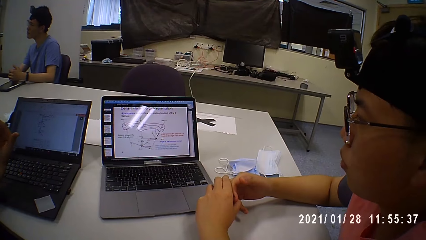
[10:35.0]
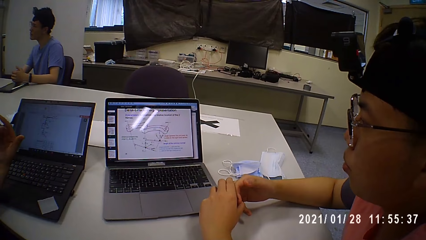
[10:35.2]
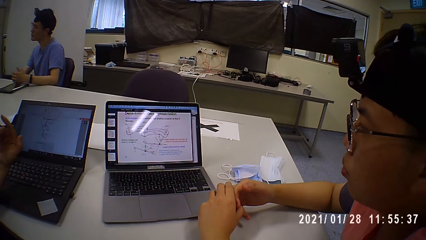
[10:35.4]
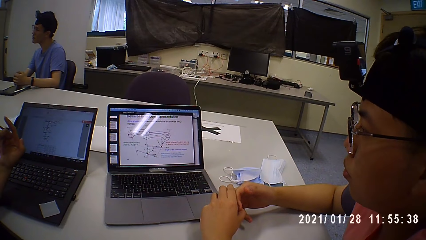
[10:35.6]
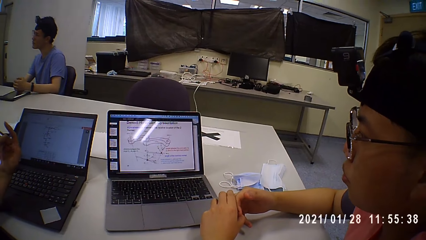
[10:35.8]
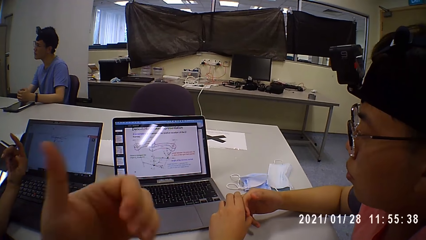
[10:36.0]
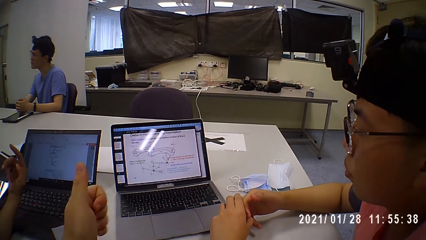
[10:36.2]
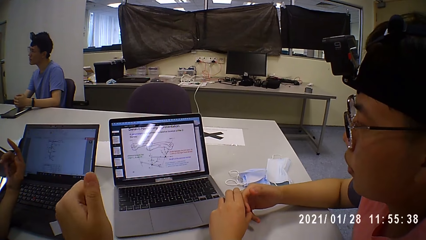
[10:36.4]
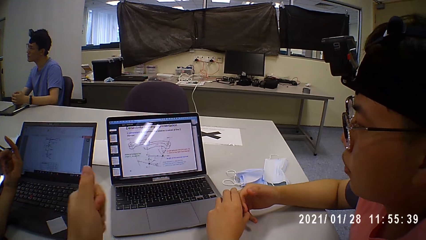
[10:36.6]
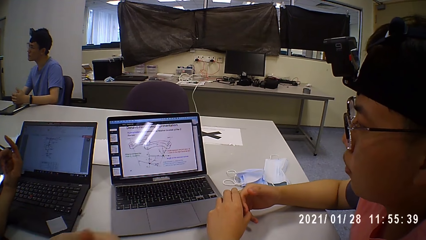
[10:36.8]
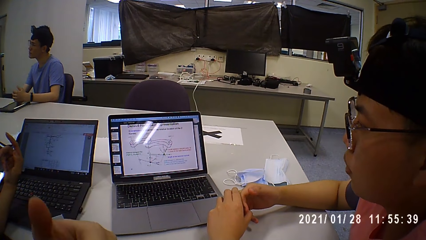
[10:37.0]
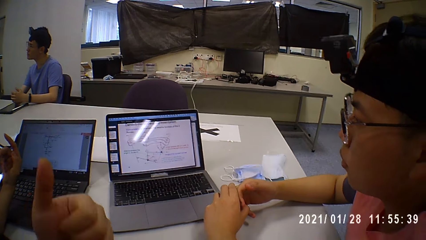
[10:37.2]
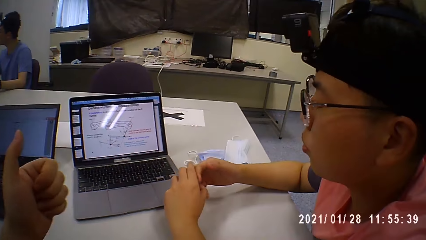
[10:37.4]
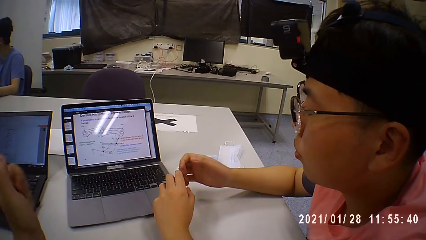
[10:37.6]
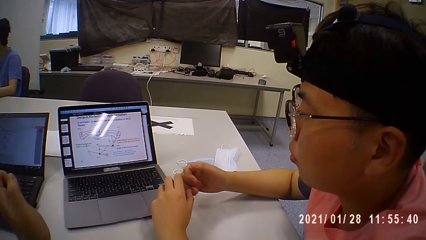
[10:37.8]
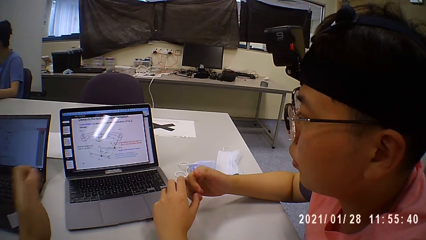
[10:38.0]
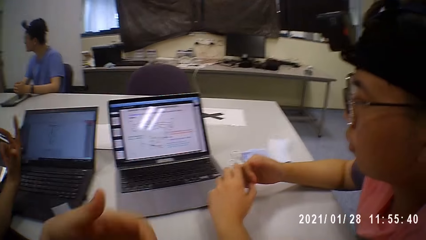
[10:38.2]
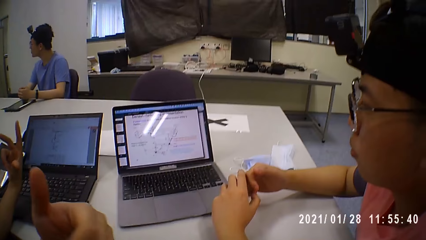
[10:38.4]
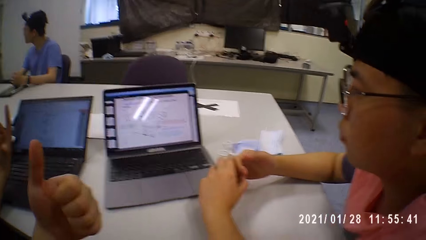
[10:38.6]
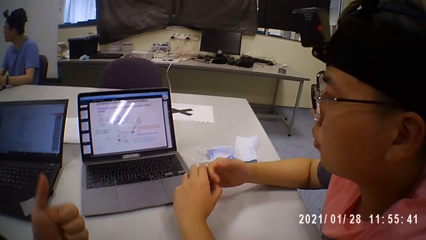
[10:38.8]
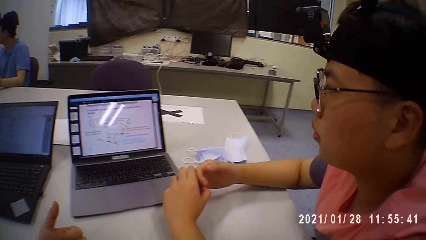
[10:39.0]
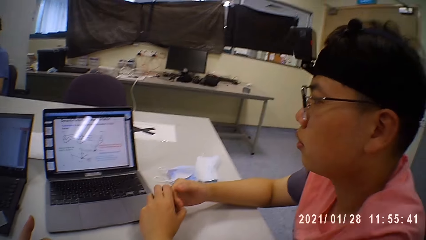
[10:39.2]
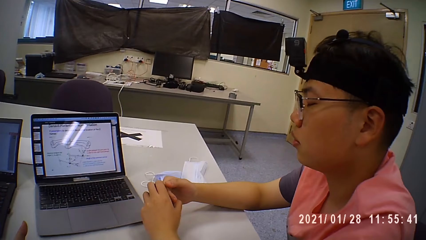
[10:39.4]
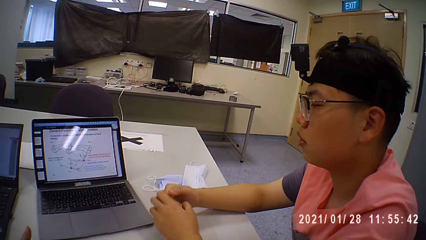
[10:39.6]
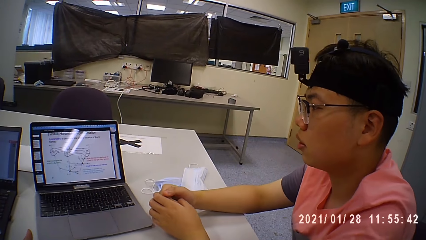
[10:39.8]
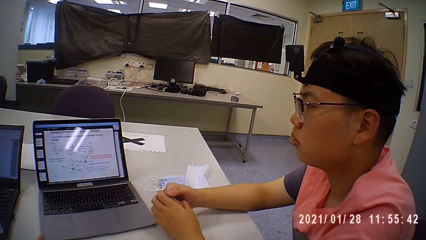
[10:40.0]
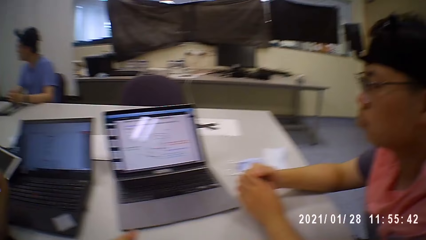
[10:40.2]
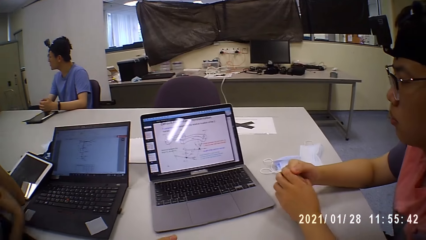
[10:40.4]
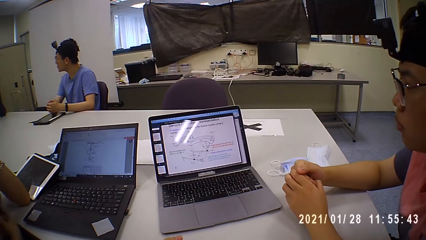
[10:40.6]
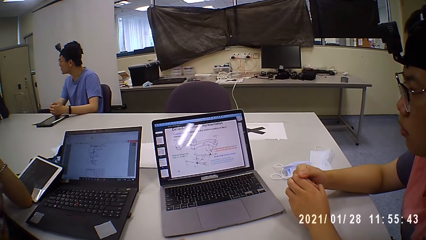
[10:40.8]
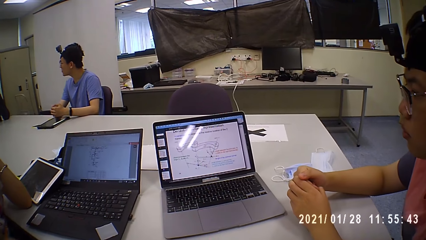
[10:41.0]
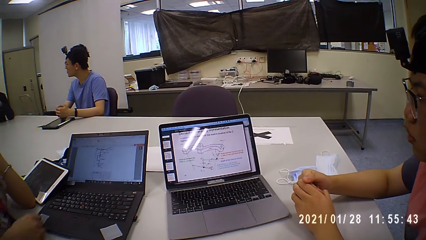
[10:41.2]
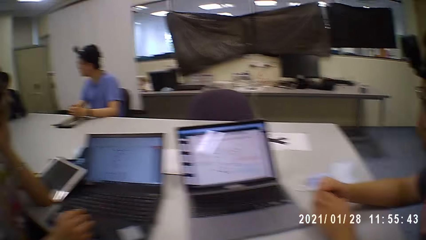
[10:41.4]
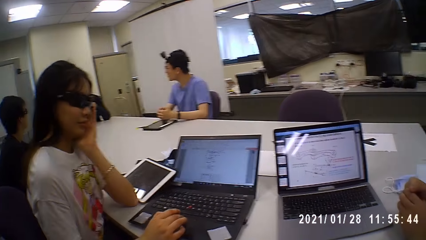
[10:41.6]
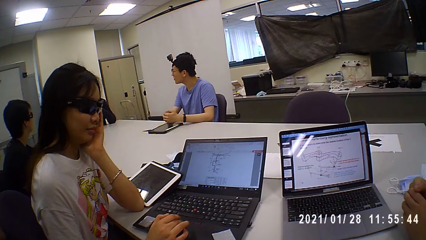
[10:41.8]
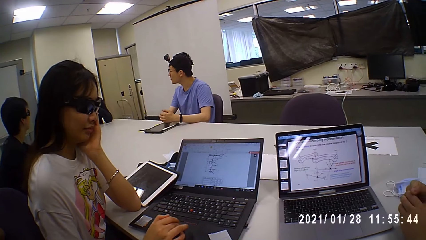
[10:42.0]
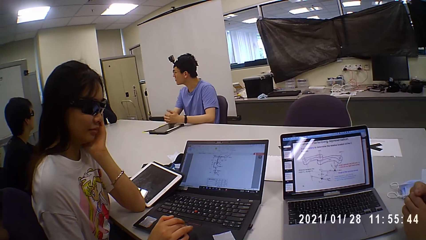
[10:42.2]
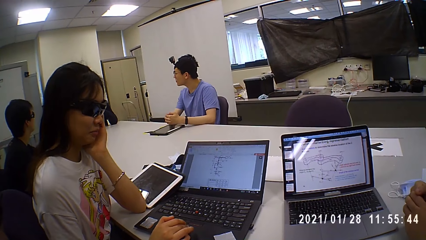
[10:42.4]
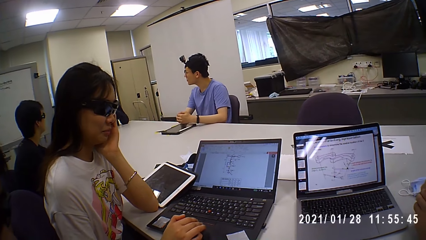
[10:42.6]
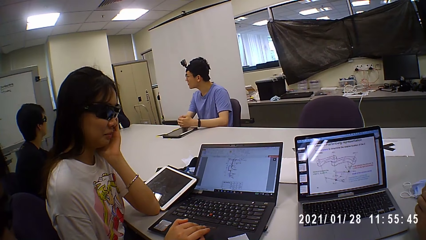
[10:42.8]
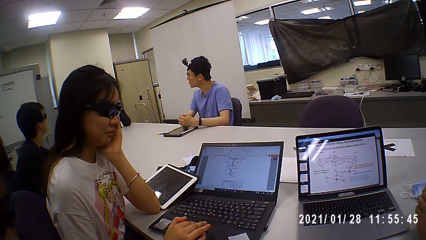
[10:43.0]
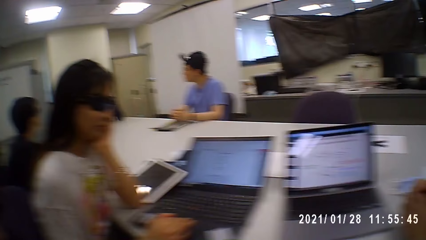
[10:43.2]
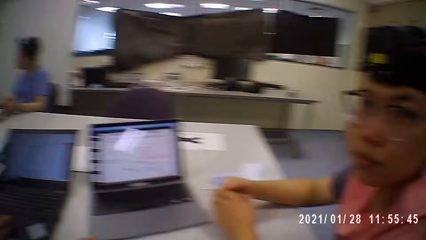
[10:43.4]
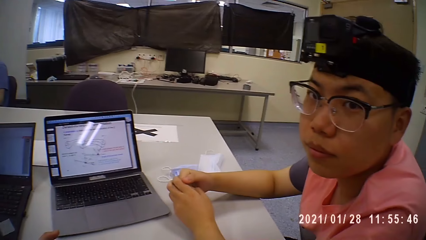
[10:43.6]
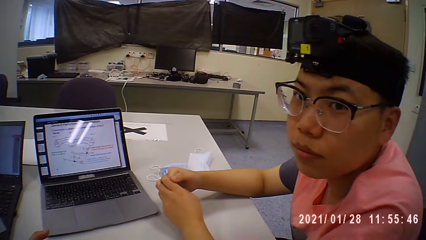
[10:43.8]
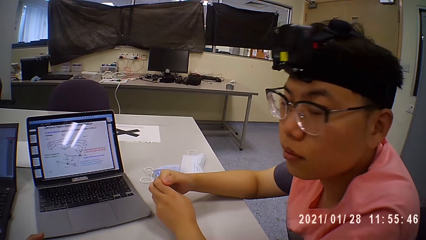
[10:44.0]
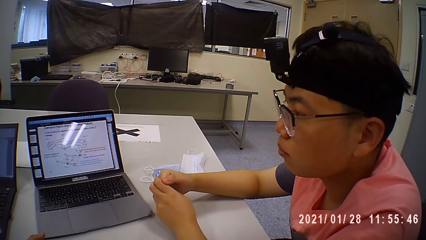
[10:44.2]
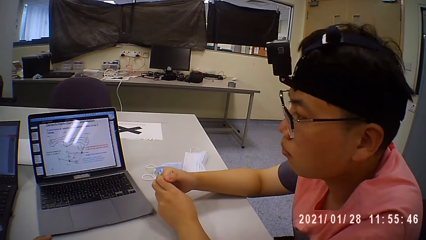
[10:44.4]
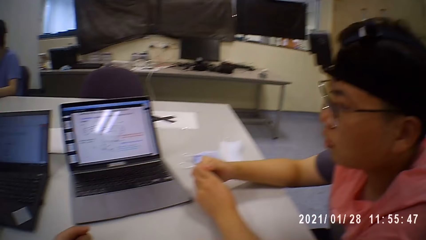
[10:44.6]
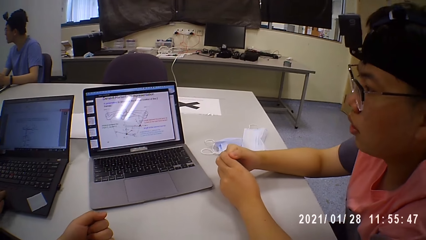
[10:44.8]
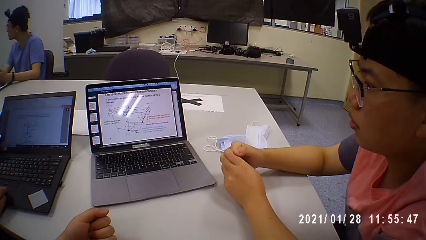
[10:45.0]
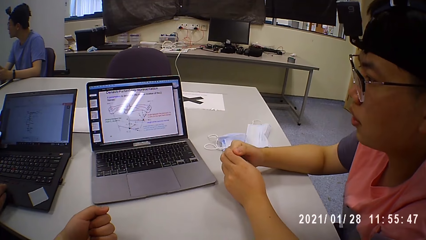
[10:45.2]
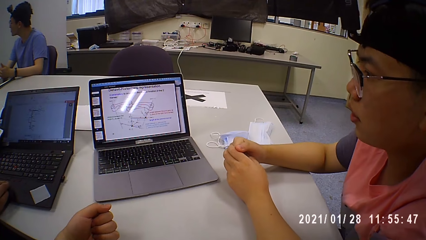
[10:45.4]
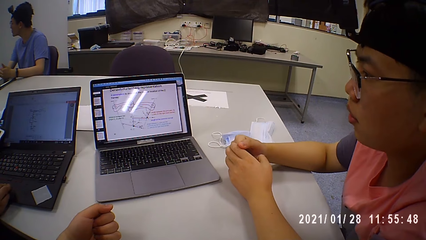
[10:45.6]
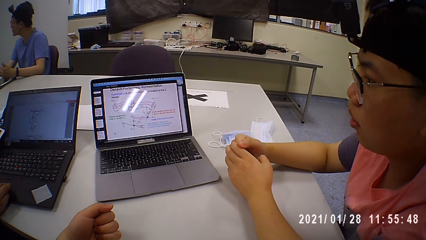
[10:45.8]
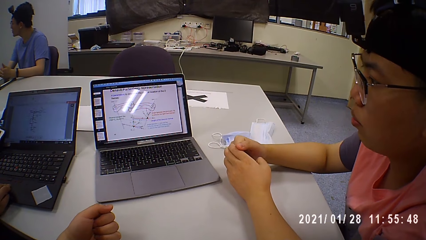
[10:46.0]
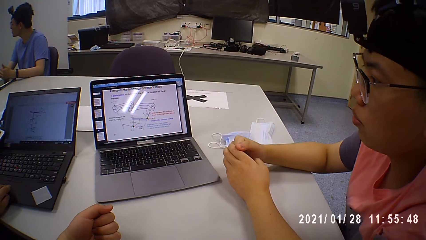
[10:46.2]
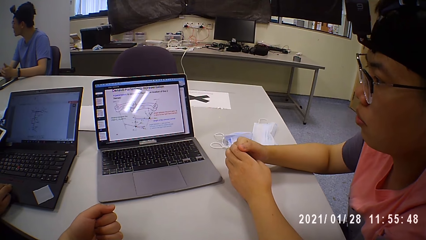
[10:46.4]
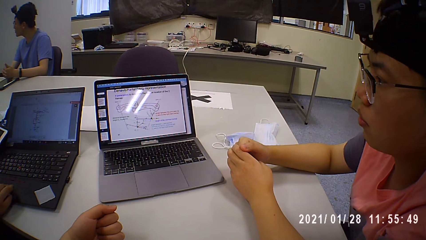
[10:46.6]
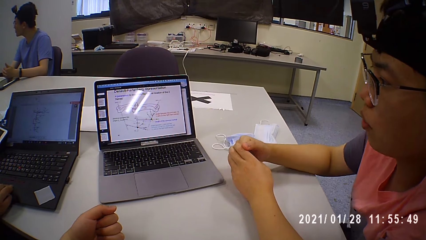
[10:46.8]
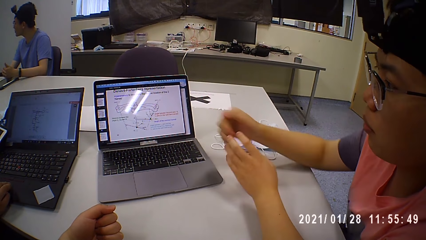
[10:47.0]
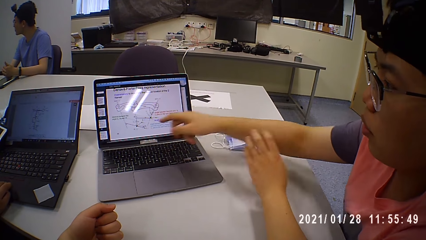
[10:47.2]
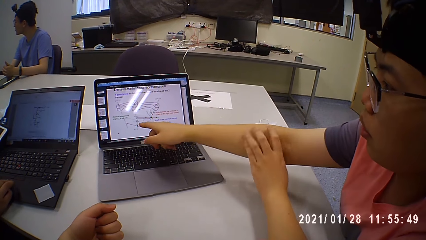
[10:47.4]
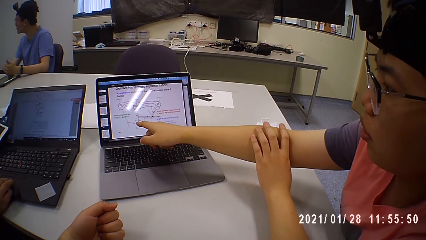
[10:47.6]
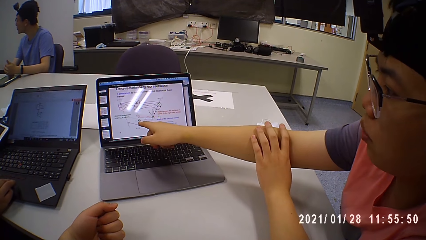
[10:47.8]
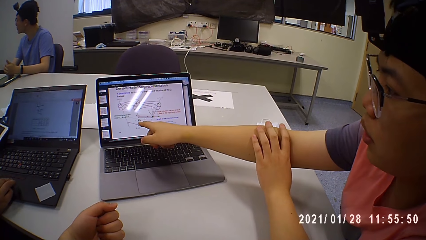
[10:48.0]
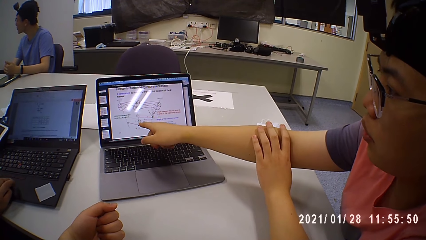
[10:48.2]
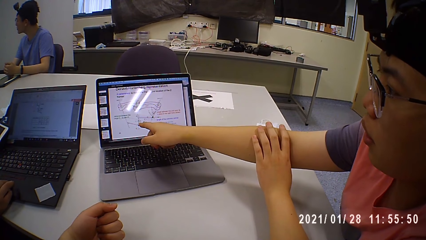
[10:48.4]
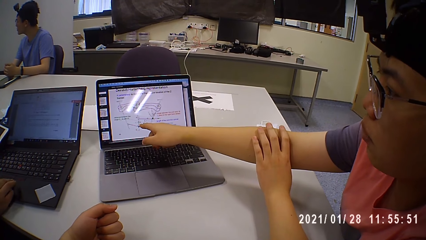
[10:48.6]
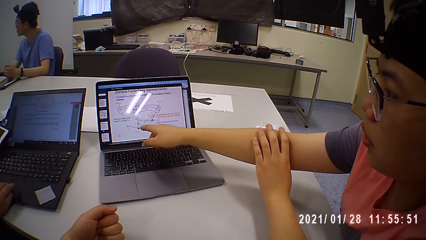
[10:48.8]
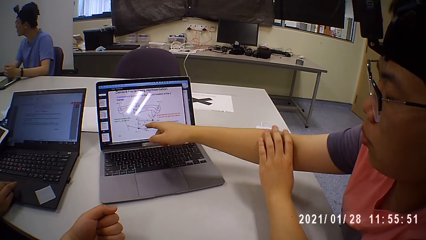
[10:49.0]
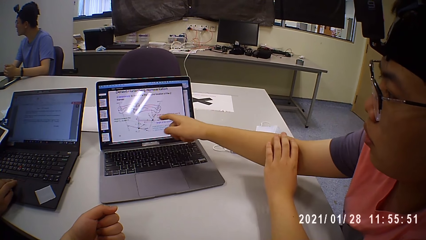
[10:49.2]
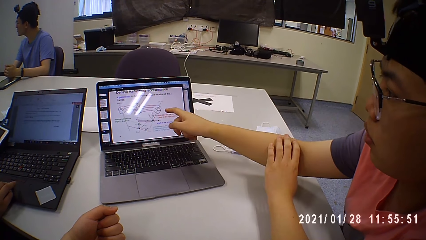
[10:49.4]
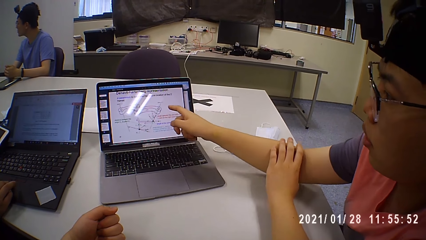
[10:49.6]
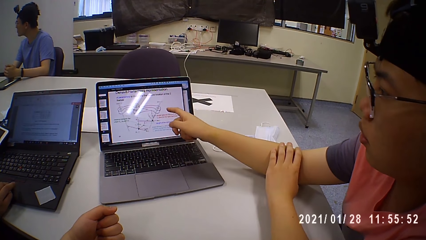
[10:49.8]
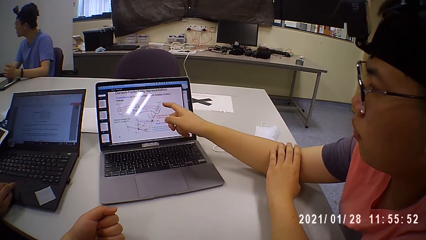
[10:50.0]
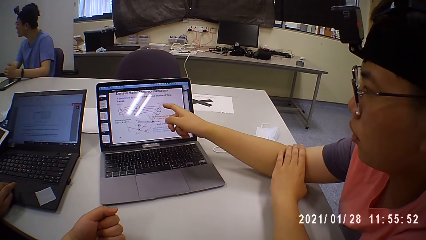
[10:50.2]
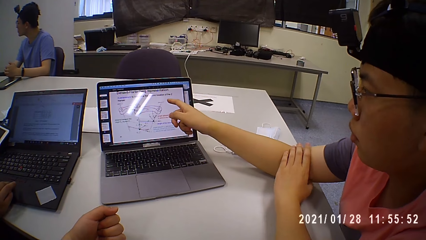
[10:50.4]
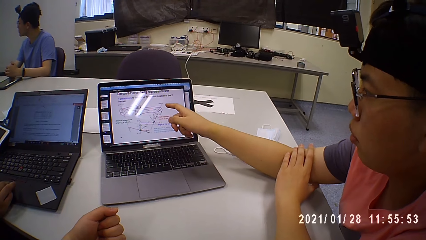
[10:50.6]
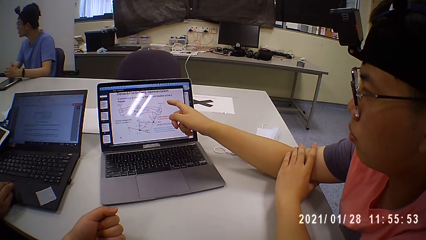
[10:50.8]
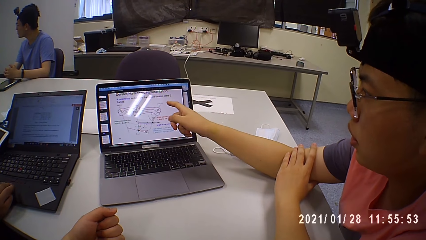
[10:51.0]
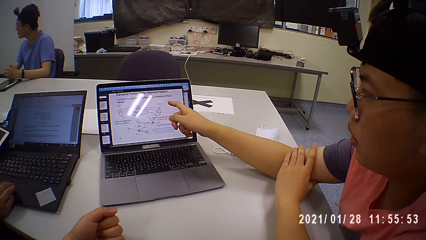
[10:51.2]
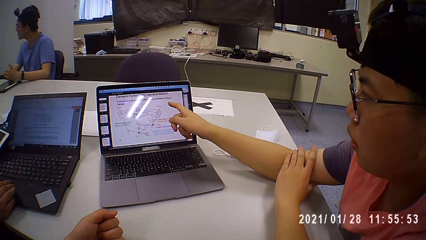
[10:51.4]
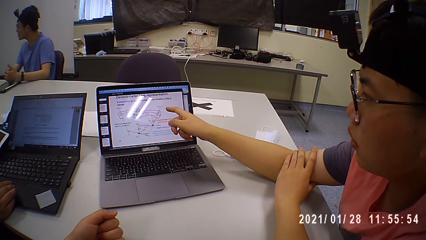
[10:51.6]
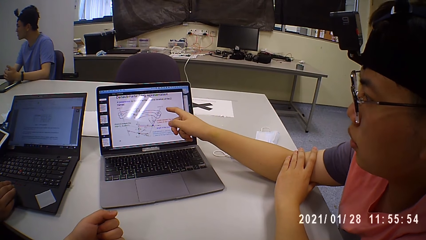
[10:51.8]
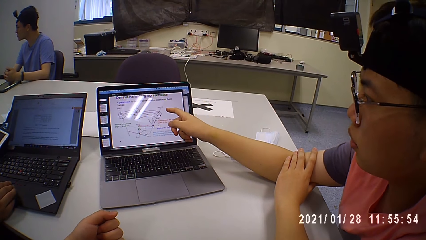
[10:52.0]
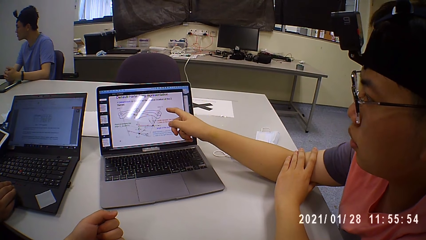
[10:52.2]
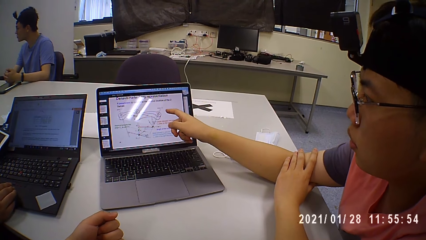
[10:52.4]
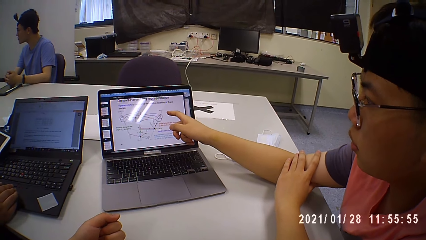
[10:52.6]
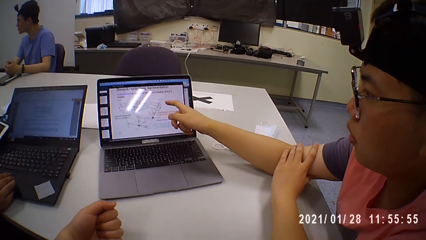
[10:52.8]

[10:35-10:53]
The camera wearer gesticulates with his left hand. He moves his left hand. A woman places her left hand on her face. The woman operates a laptop on the table with her right hand. A man looks at the camera wearer. The woman operates the laptop on the table with her right hand again. The camera wearer looks at the computer. The man gesticulates with his right hand, touches his right hand with his left hand and points at the laptop.
